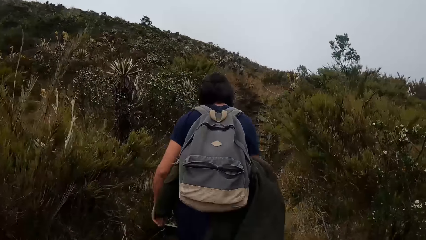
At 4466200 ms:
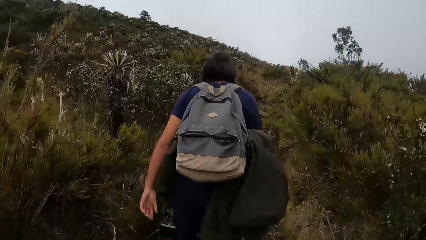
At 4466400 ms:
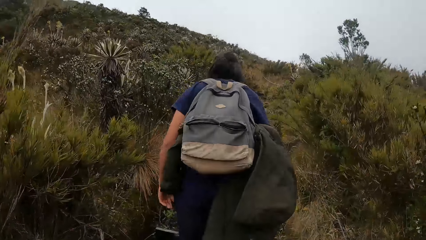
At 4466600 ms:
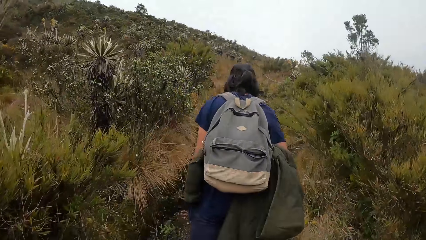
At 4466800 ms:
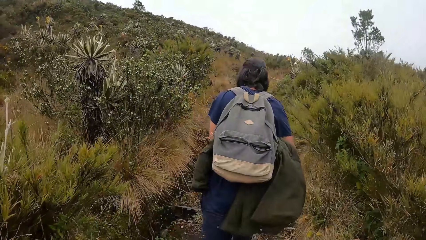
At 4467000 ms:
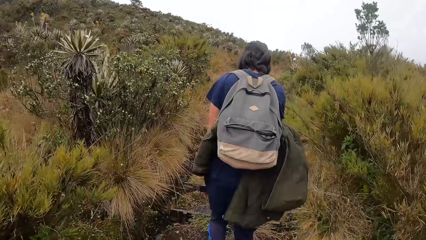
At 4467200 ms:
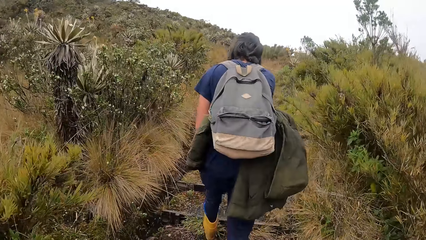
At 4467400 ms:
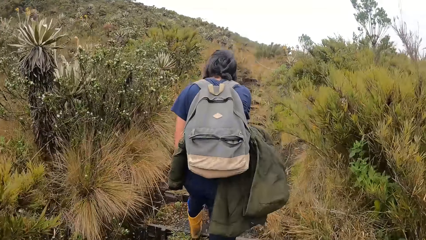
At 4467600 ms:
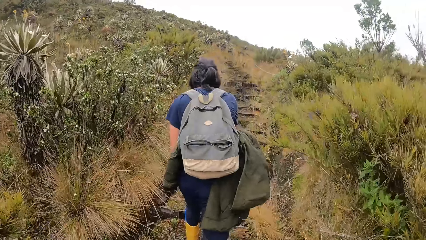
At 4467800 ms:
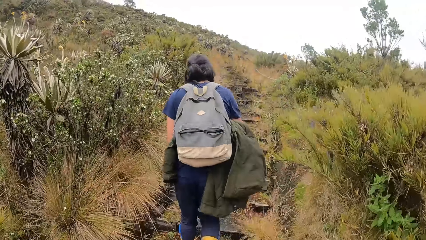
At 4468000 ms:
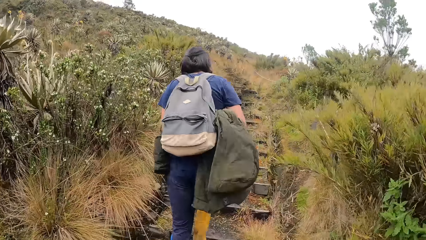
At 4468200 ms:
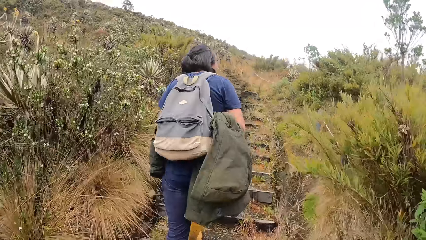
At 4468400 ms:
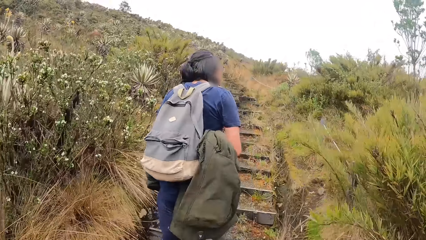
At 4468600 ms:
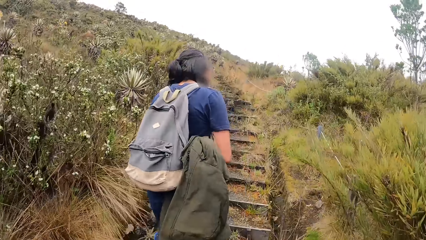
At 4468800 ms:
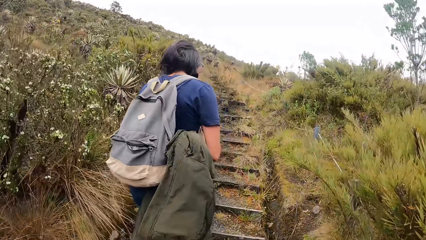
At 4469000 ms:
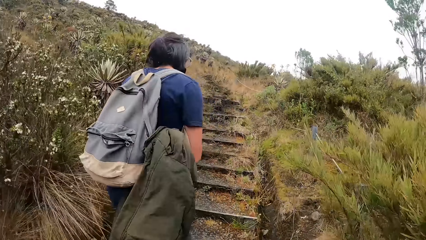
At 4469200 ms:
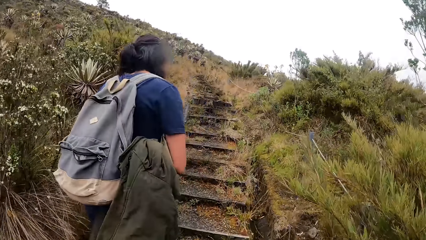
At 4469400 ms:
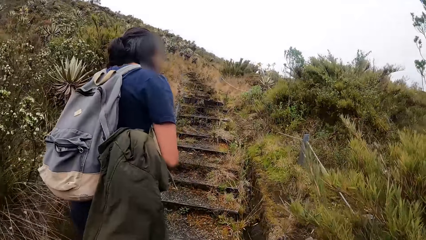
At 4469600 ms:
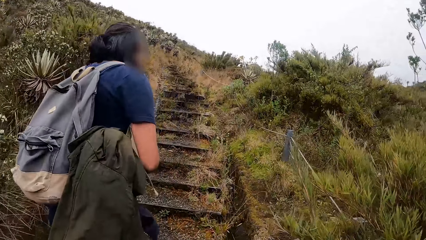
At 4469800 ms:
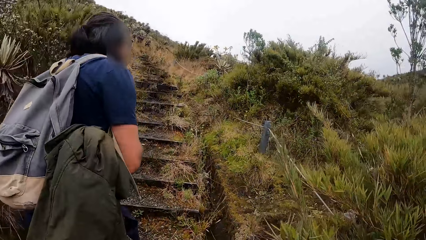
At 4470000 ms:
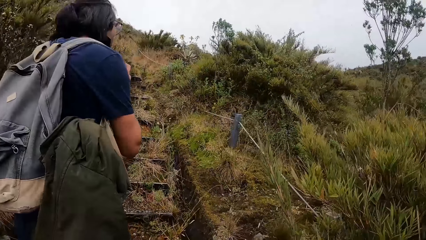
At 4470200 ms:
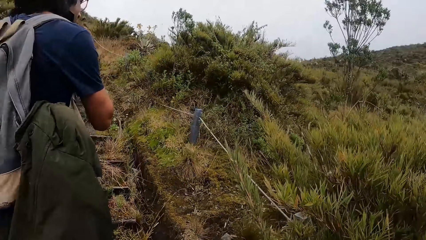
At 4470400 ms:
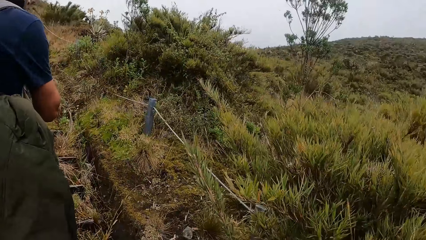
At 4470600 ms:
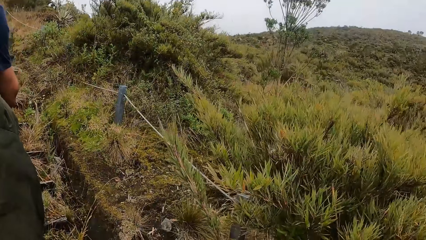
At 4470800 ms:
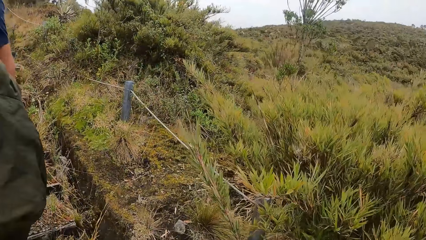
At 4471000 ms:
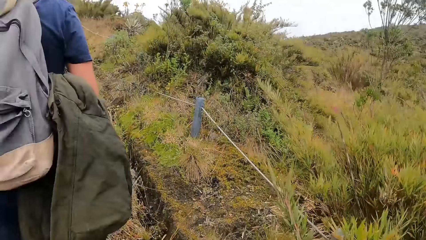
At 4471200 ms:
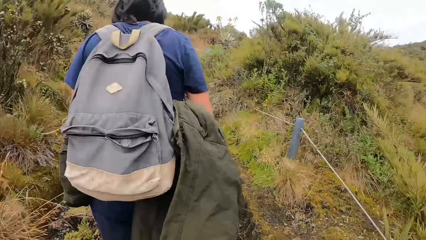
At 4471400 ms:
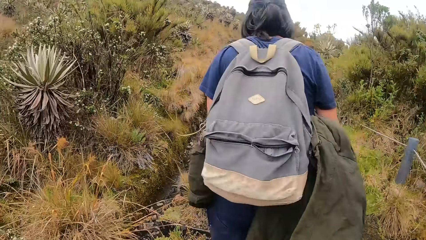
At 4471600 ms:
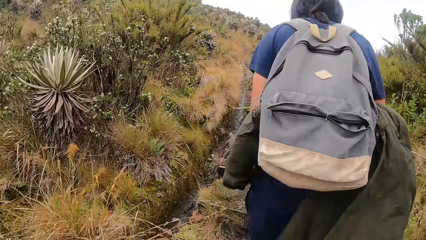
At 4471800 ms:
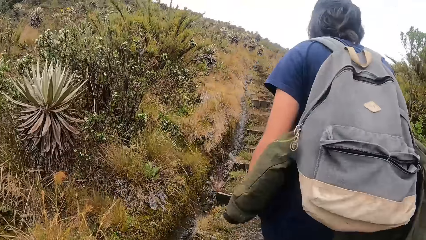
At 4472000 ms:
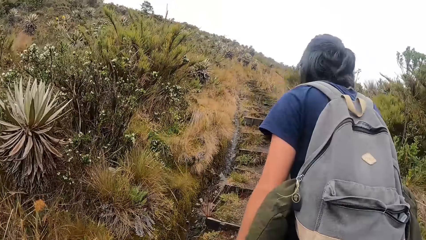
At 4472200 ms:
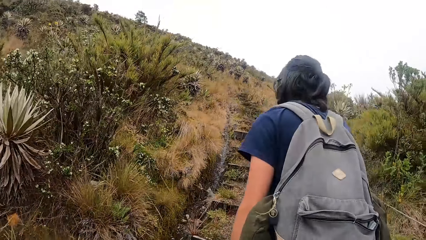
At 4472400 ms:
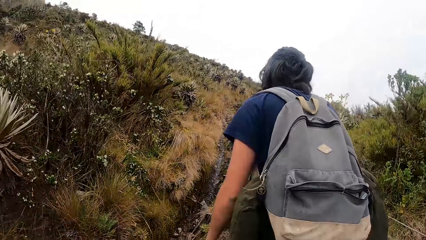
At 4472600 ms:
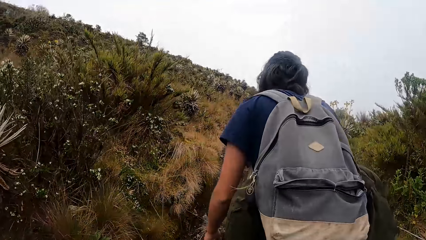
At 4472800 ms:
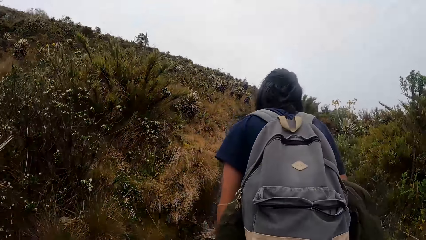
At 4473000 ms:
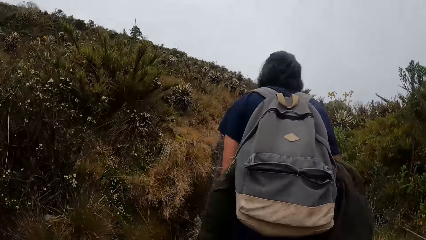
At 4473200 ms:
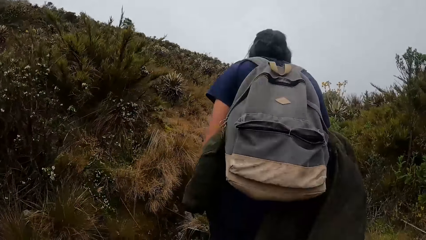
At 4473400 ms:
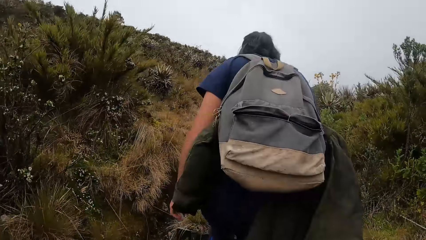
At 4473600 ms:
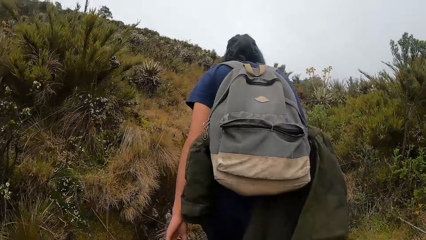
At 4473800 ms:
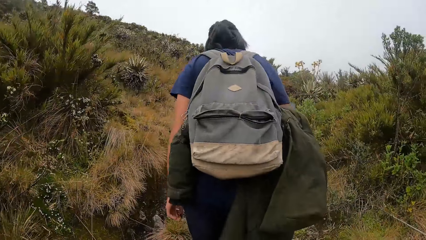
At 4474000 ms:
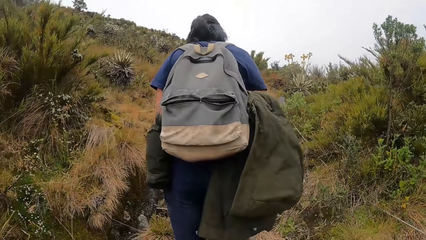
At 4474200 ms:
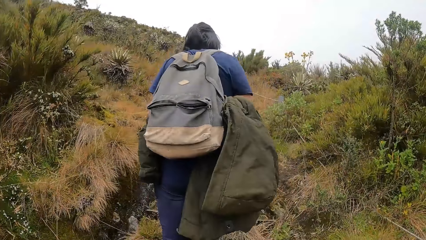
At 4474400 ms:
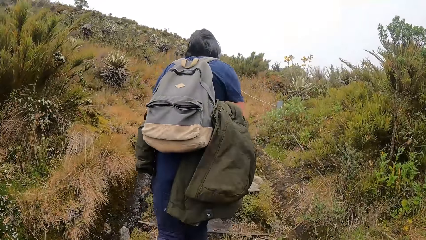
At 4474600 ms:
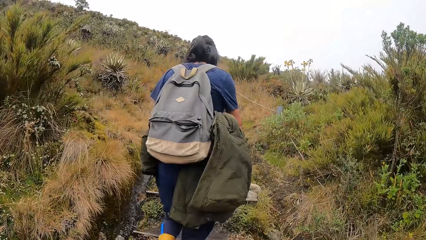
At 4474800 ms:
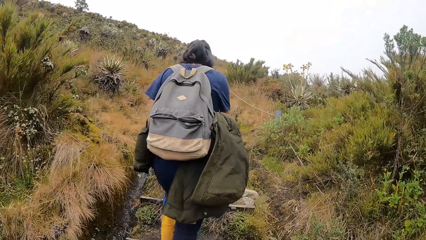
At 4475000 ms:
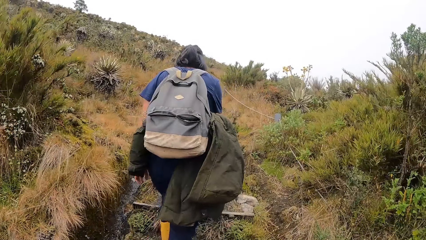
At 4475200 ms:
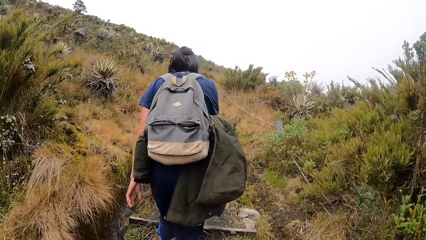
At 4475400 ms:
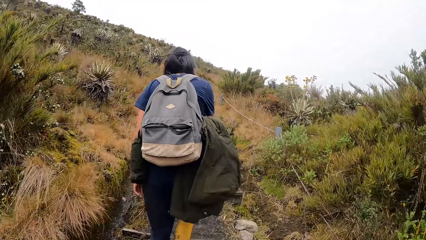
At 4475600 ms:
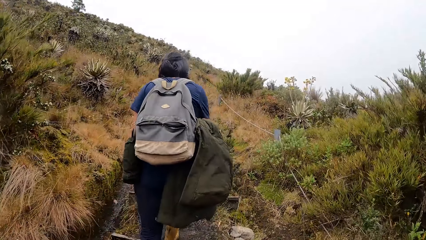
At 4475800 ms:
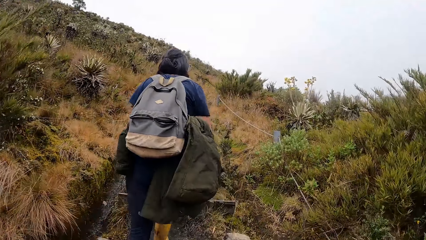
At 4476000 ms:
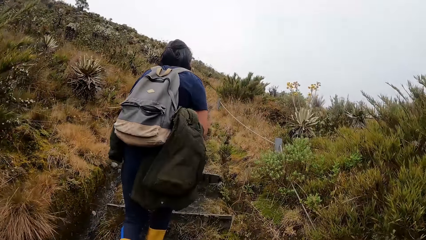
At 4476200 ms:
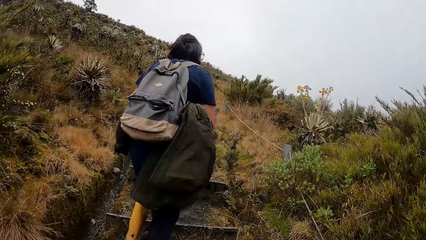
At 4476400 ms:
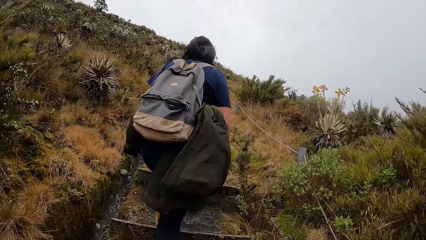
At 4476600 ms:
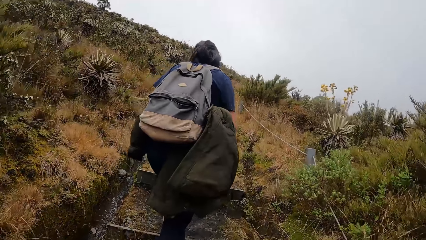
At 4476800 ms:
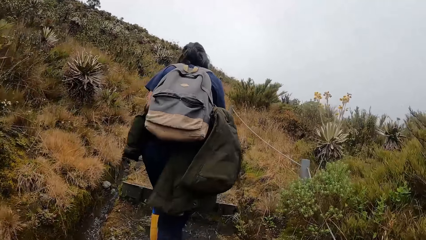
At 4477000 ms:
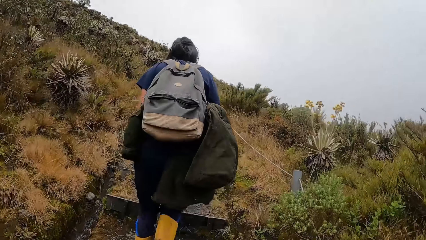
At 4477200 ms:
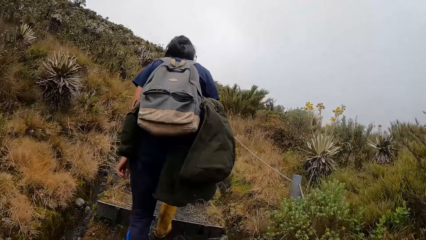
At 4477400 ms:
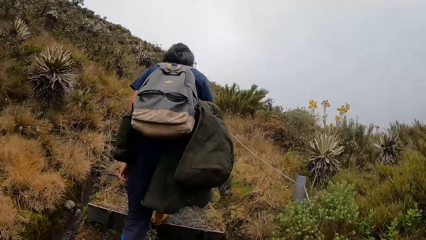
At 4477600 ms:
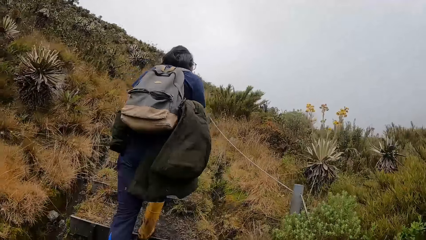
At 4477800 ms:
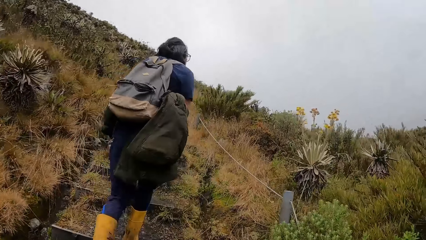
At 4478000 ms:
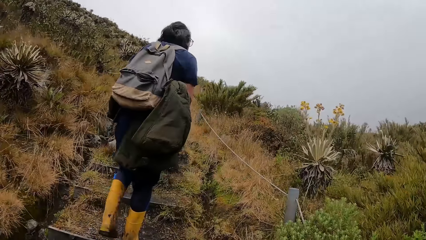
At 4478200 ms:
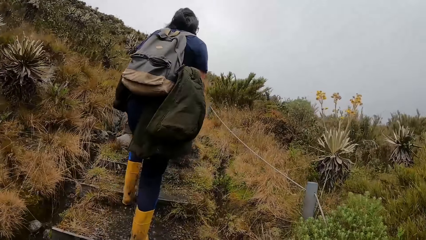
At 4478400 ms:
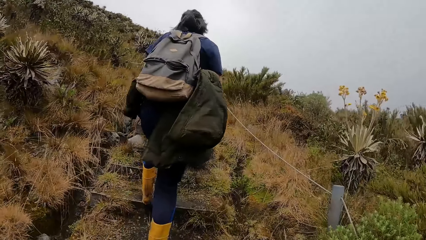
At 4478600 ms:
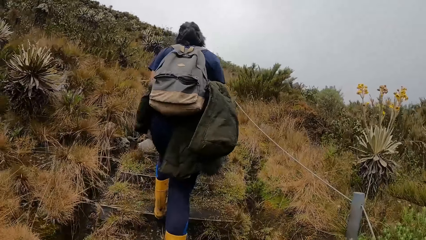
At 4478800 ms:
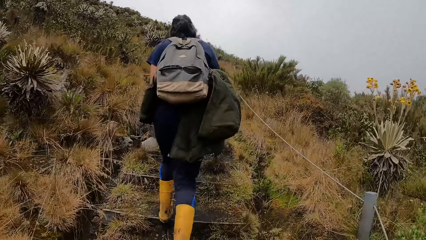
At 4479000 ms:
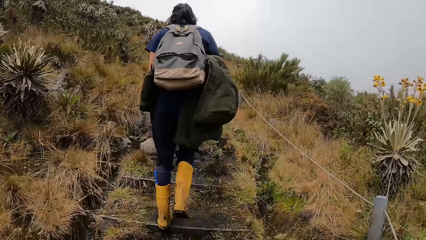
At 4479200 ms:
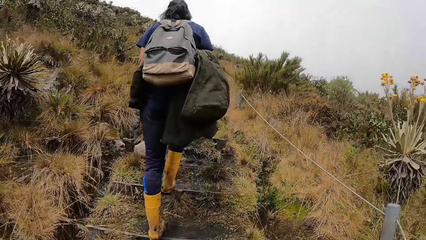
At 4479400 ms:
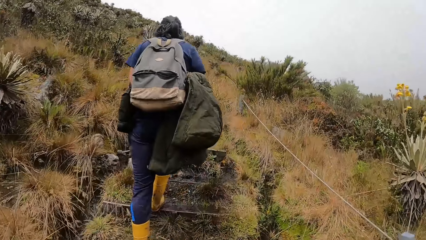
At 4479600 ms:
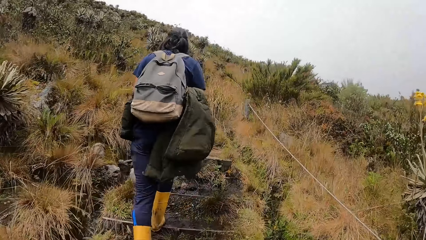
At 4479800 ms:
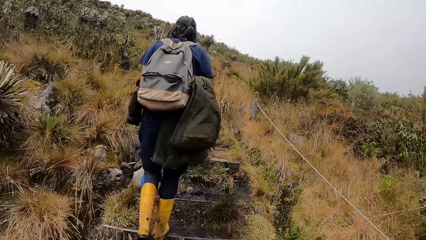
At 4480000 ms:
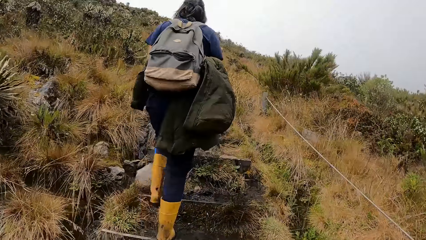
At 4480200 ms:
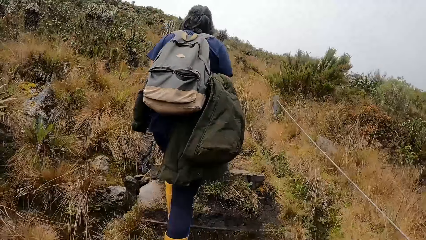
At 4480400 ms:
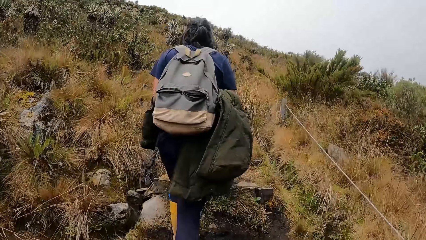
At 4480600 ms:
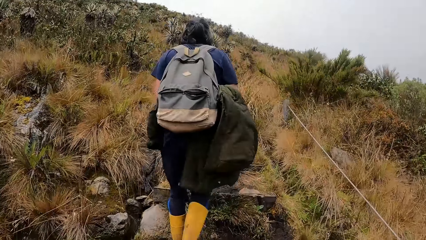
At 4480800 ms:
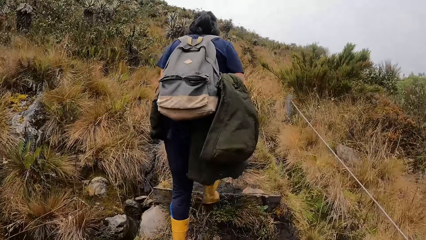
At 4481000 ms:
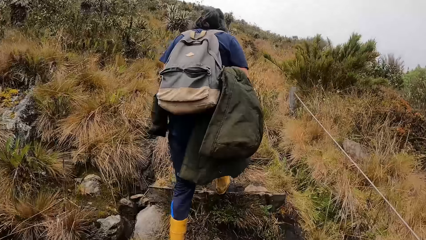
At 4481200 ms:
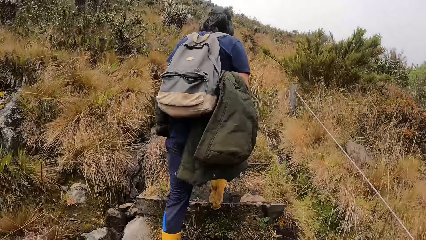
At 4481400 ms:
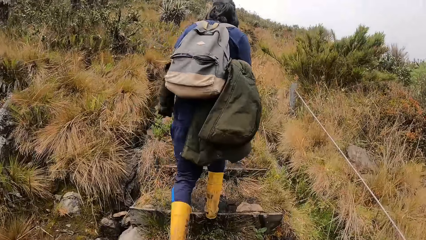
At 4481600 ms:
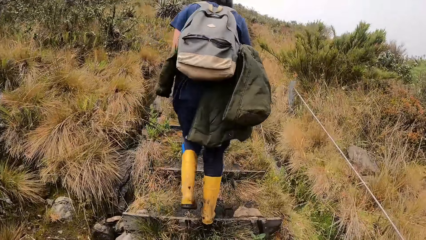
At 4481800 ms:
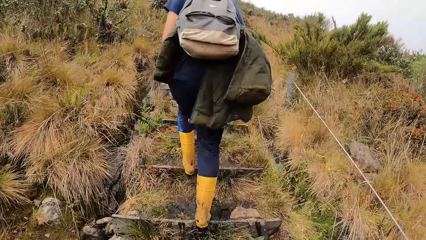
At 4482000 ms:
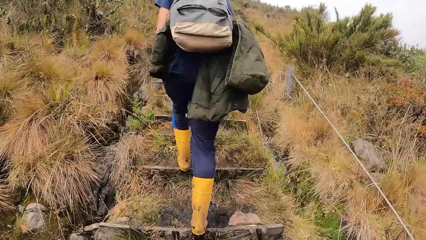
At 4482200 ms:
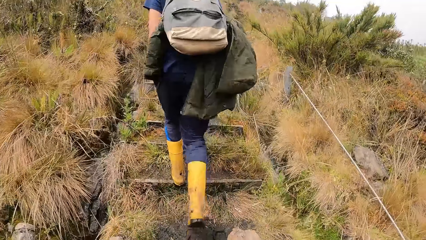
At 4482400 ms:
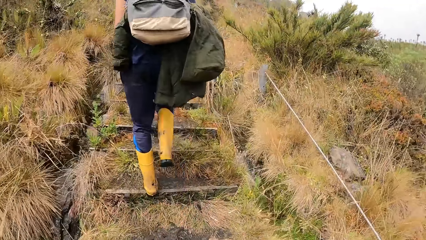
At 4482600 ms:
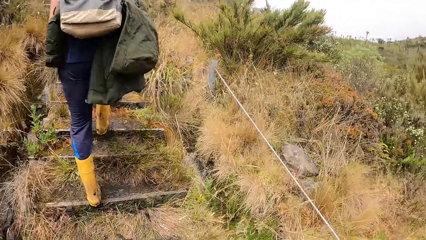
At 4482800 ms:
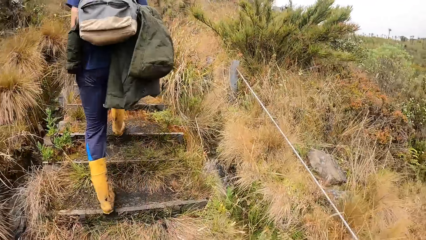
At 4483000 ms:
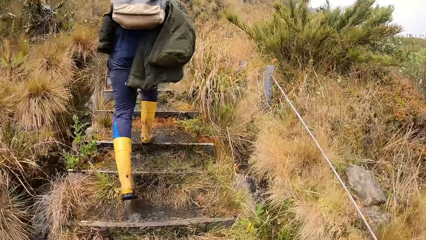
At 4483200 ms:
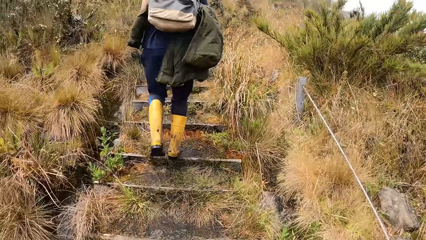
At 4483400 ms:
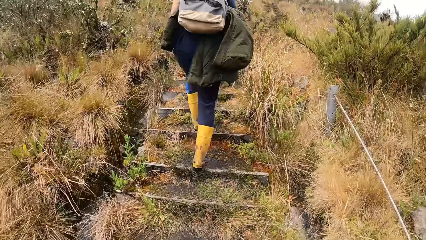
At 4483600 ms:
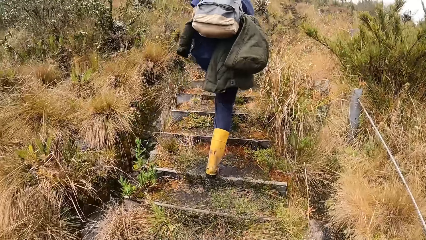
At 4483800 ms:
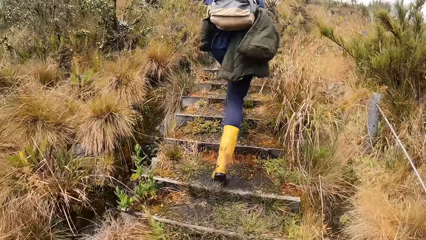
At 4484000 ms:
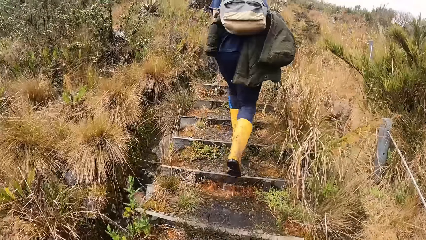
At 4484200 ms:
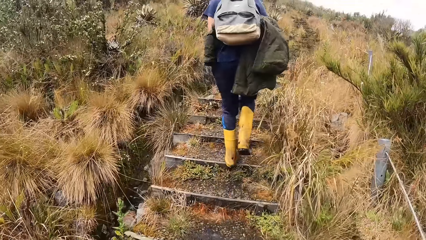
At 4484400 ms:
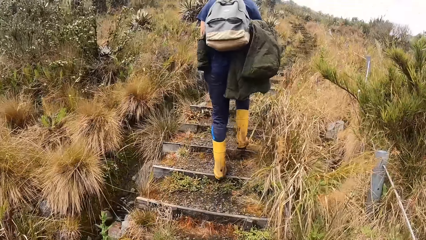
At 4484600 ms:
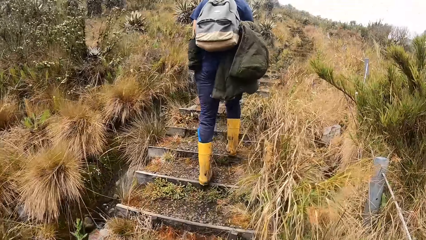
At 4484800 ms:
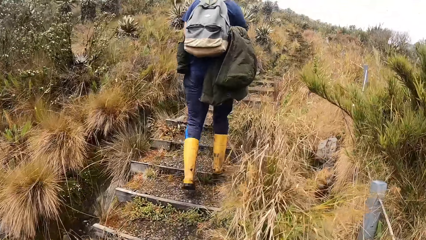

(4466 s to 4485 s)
The camera wearer looks around. They walk around with a person.
